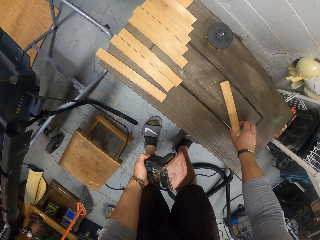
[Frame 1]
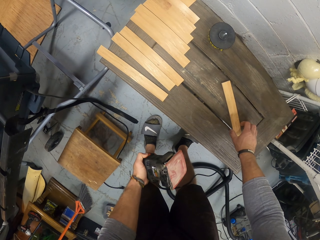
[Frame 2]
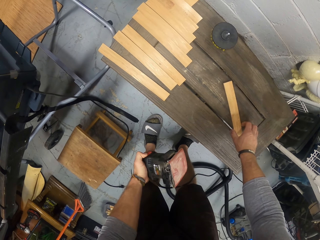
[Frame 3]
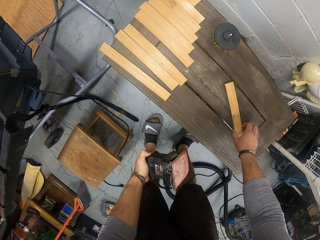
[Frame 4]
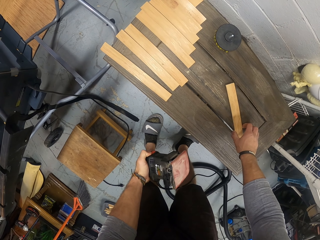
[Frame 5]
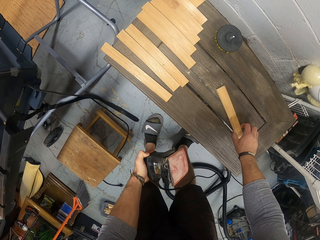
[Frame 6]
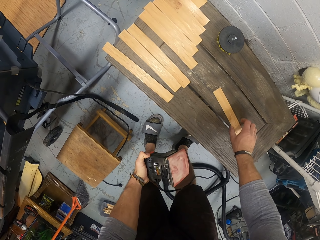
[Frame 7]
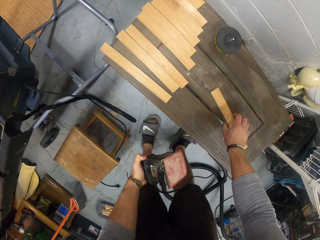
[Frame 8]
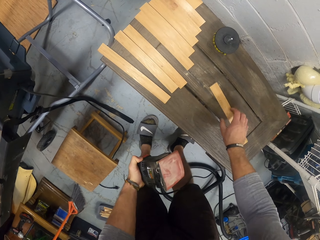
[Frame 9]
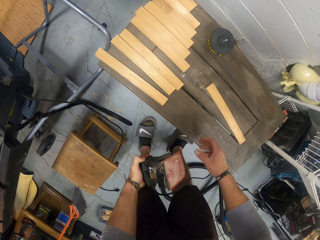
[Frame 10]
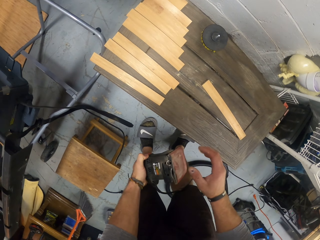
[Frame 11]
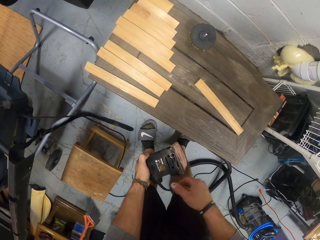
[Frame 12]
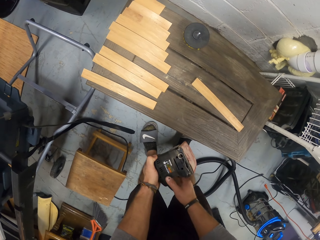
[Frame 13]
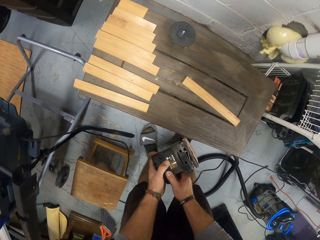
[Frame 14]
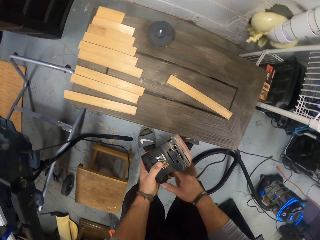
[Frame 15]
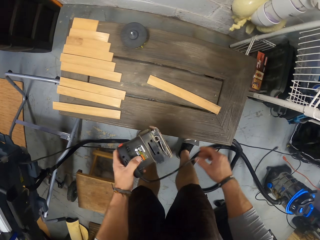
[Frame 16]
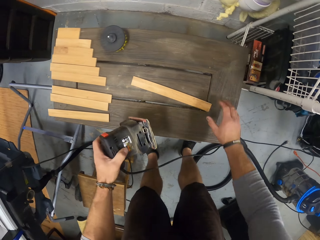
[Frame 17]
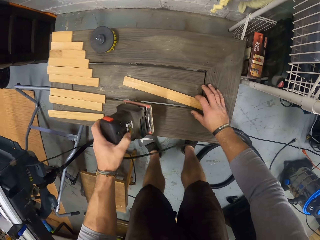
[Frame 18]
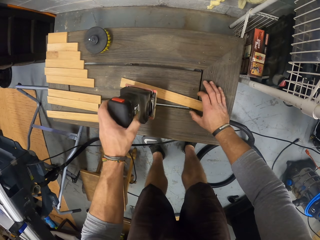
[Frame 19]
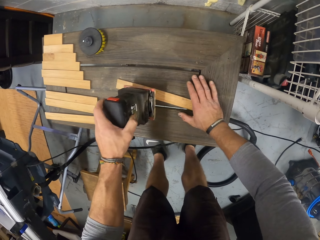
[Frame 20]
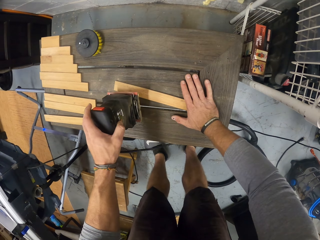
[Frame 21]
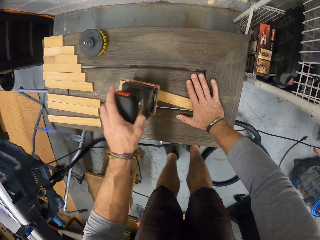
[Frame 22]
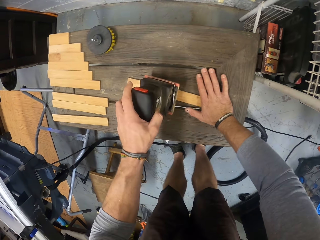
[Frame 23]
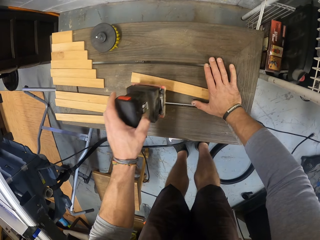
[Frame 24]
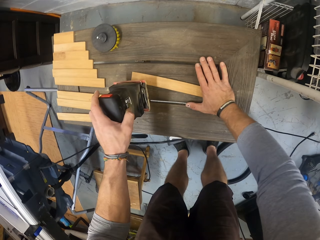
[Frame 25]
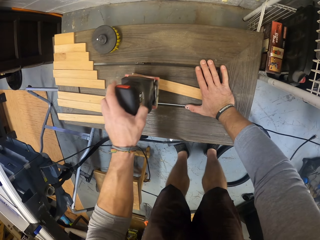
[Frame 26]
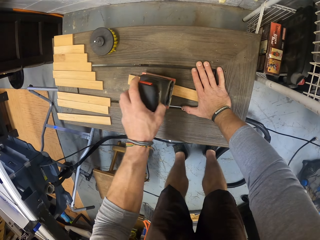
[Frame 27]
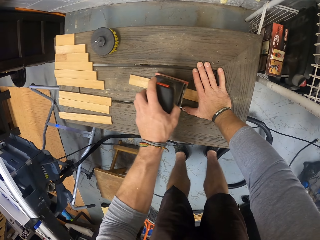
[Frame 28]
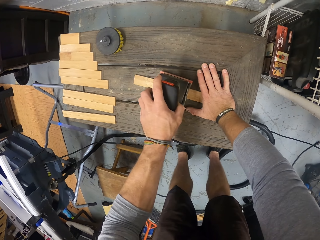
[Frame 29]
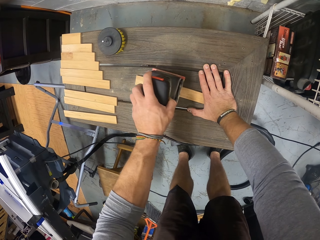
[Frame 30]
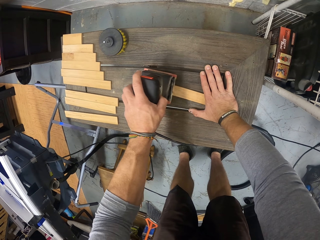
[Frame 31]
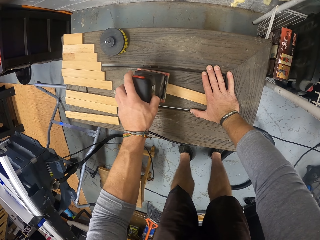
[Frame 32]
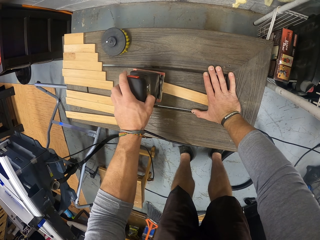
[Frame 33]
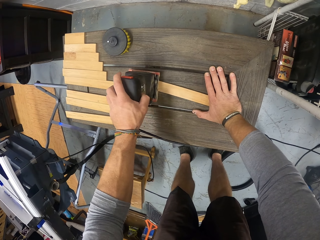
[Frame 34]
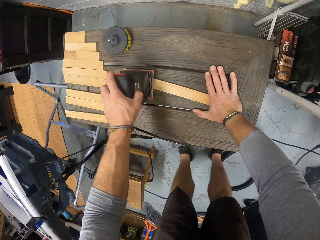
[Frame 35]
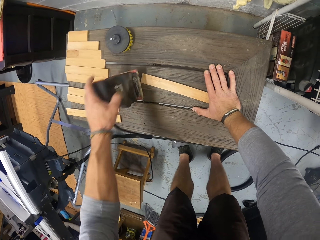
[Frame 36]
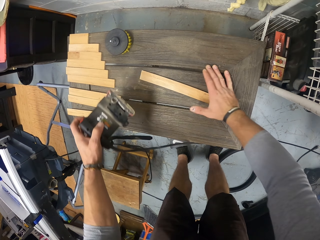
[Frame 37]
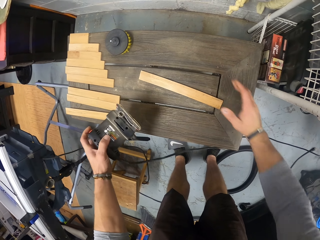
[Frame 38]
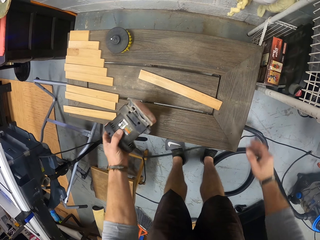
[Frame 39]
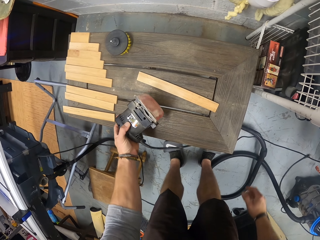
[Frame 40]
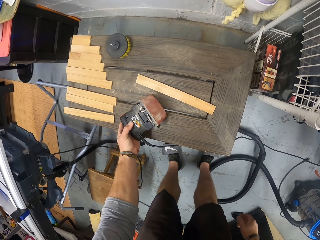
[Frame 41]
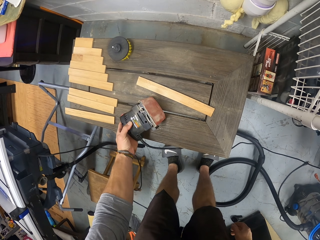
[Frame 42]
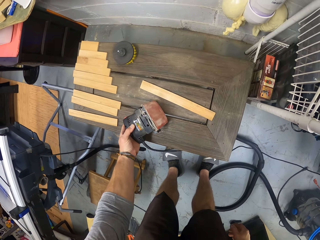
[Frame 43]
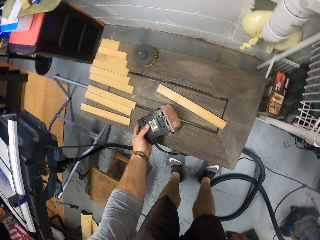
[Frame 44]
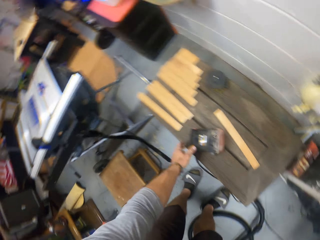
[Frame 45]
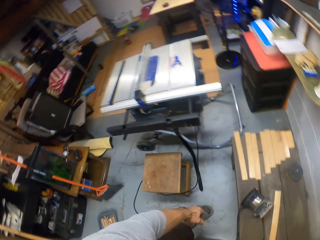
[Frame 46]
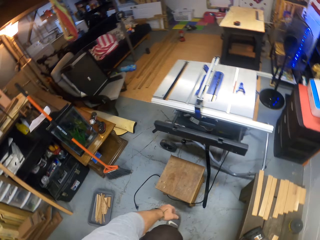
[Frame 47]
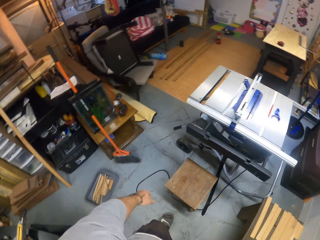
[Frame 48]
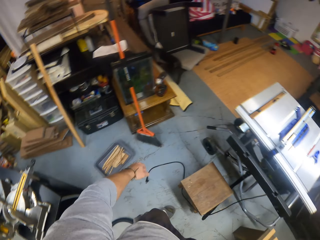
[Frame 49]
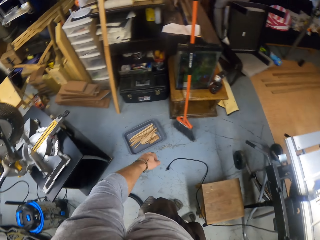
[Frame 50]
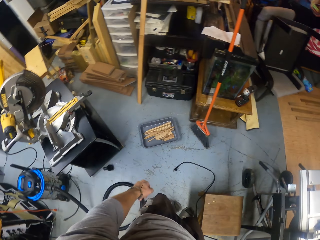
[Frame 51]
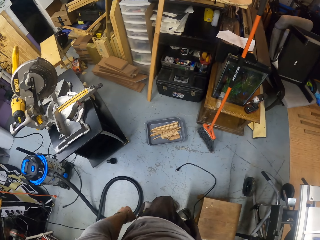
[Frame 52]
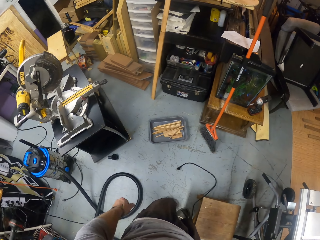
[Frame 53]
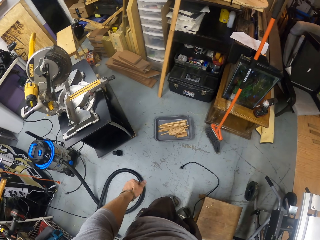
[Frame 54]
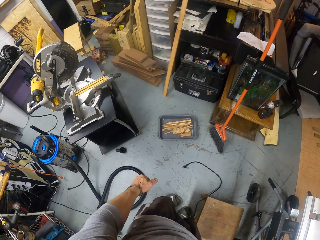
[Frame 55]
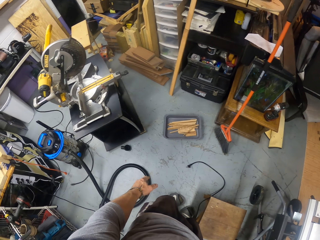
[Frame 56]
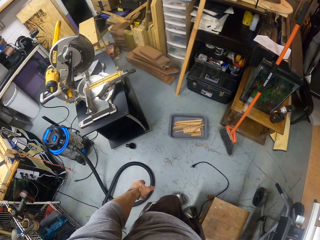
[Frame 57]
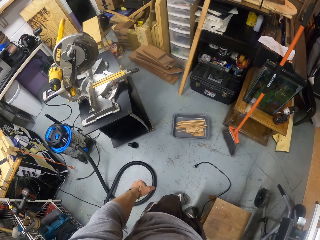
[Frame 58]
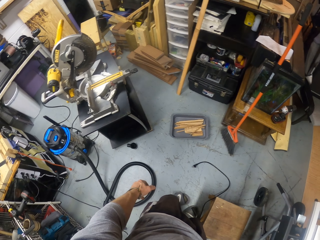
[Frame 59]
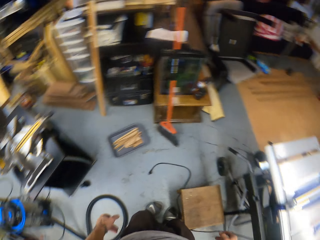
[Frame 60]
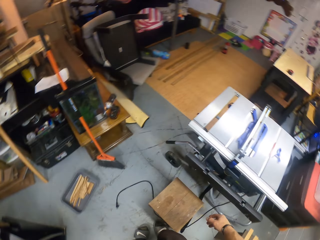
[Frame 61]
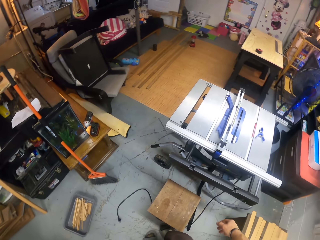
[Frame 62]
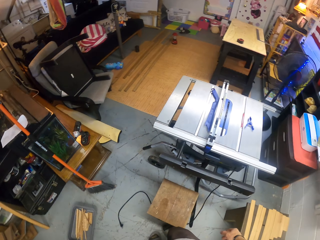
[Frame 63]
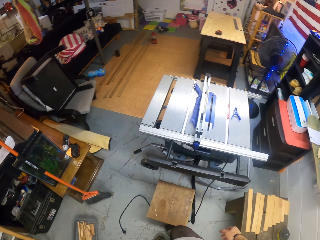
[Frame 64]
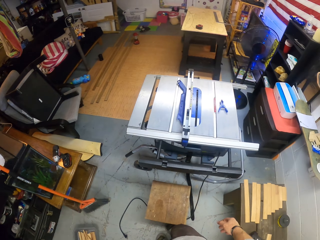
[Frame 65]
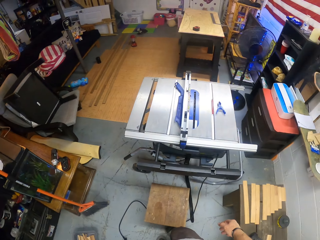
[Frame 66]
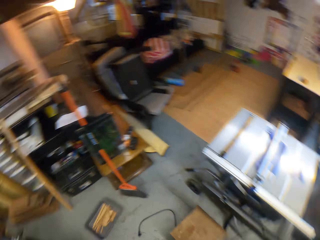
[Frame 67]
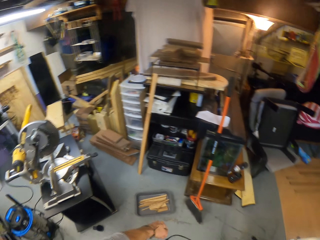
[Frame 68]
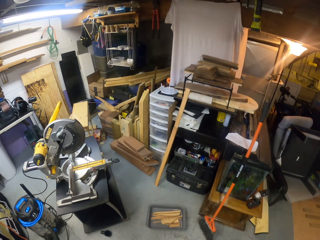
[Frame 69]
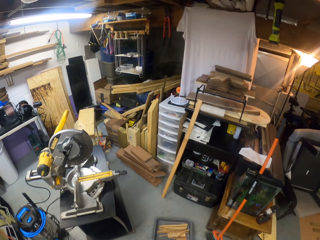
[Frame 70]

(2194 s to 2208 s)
The camera wearer shifts the plank on the bench with his right hand. He touches the piece of wood. He holds the electric sander in his left hand with his right hand. He moves the plank on the bench with his right hand. He places his right hand on the plank on the bench. He files the plank on the bench with the electric sander in his left hand. He drops the electric sander on the bench with his left hand. He turns around and looks around.

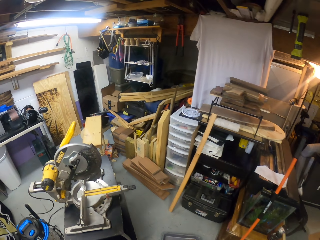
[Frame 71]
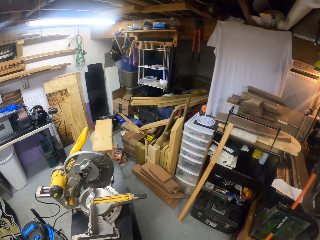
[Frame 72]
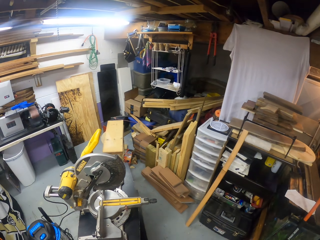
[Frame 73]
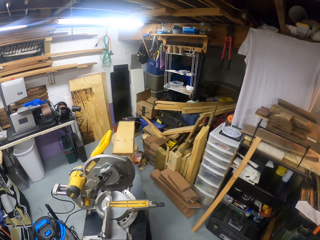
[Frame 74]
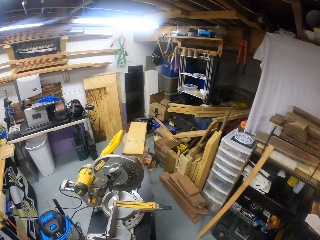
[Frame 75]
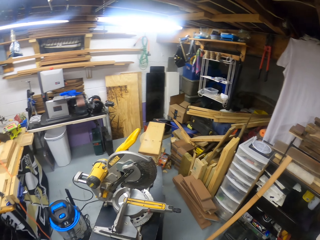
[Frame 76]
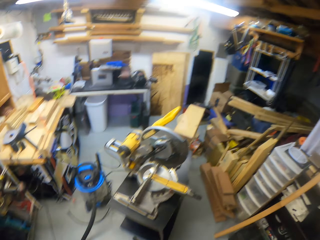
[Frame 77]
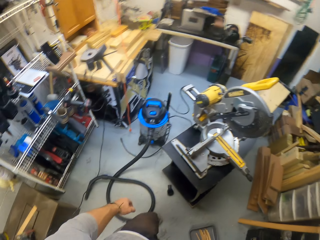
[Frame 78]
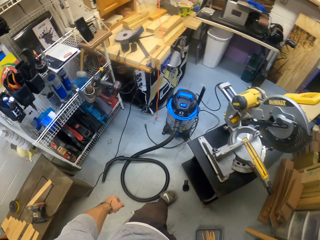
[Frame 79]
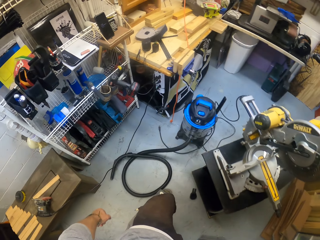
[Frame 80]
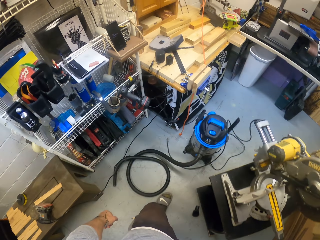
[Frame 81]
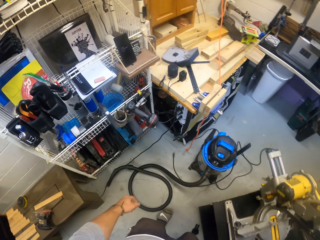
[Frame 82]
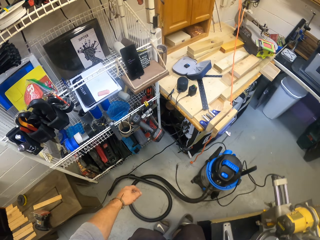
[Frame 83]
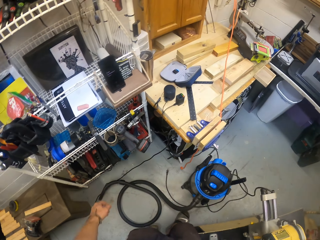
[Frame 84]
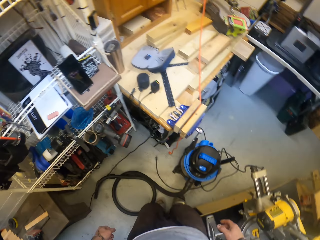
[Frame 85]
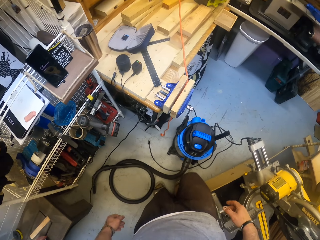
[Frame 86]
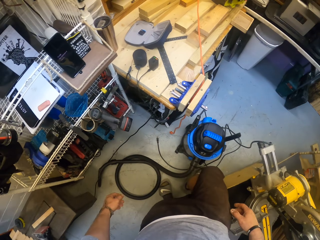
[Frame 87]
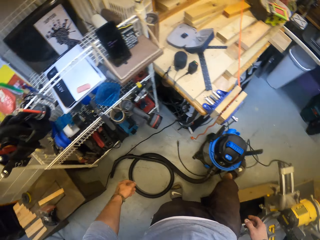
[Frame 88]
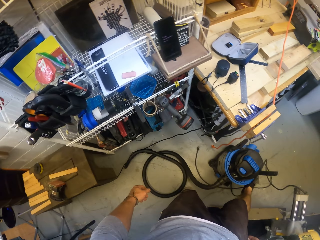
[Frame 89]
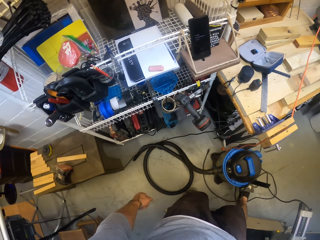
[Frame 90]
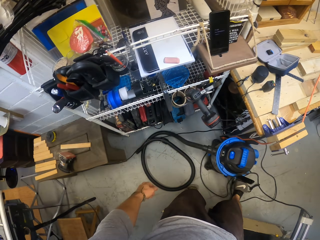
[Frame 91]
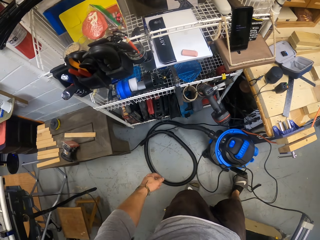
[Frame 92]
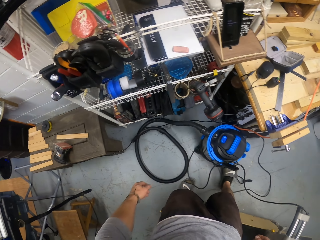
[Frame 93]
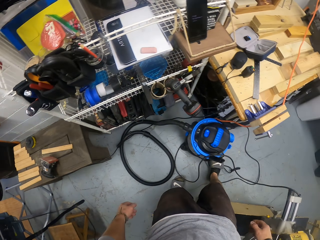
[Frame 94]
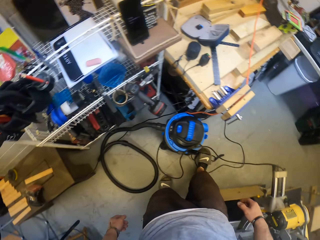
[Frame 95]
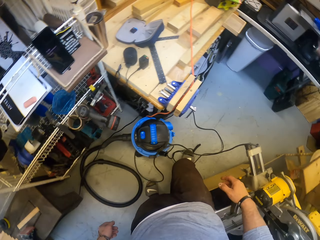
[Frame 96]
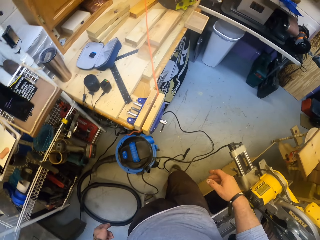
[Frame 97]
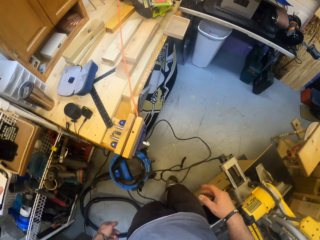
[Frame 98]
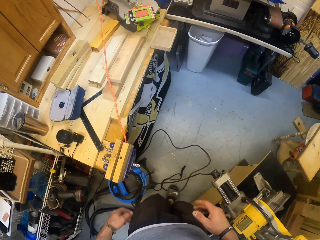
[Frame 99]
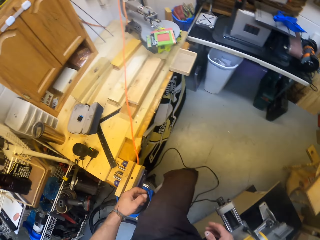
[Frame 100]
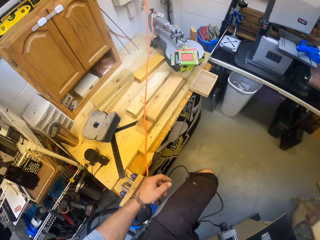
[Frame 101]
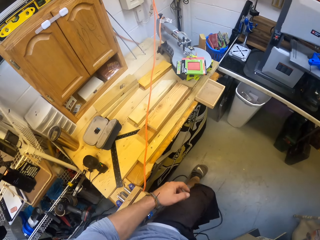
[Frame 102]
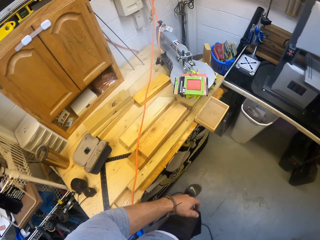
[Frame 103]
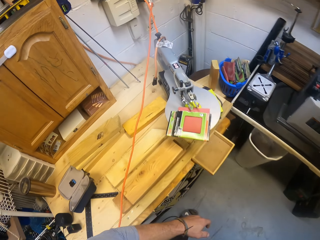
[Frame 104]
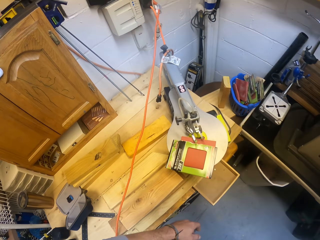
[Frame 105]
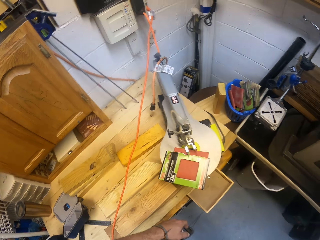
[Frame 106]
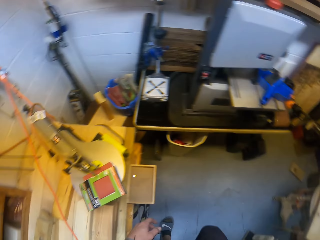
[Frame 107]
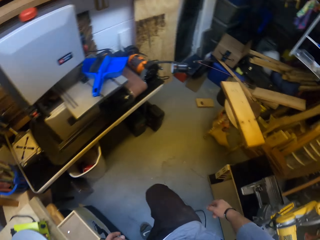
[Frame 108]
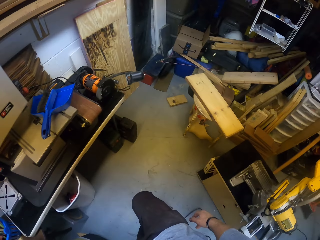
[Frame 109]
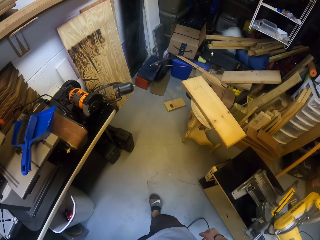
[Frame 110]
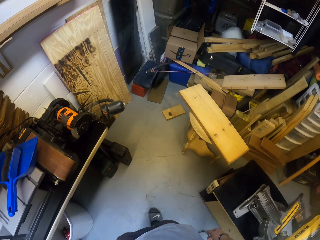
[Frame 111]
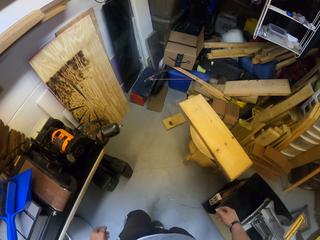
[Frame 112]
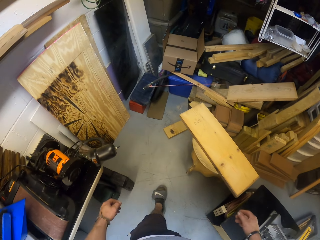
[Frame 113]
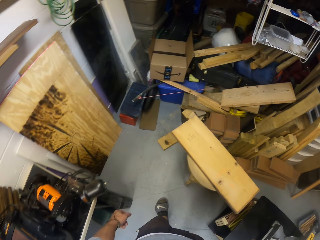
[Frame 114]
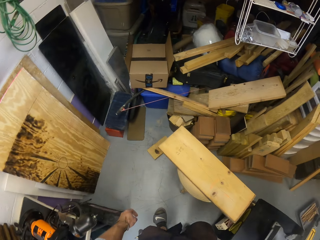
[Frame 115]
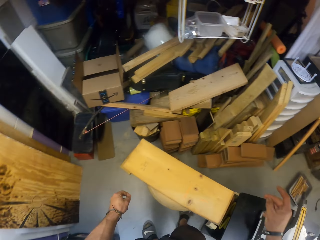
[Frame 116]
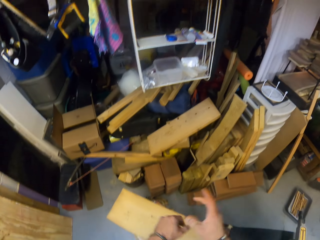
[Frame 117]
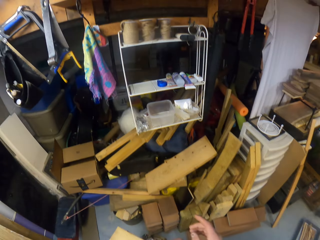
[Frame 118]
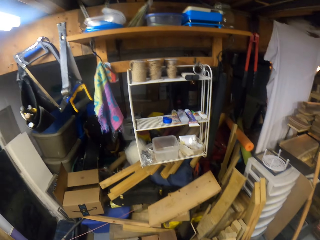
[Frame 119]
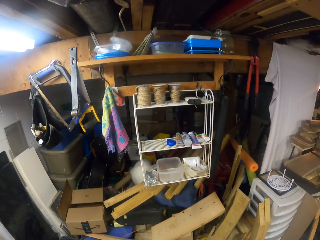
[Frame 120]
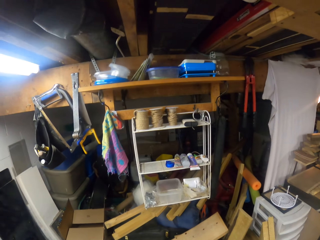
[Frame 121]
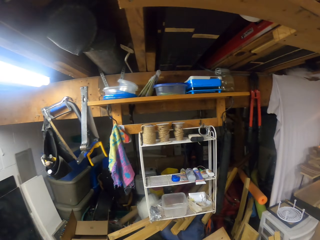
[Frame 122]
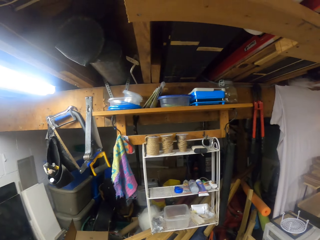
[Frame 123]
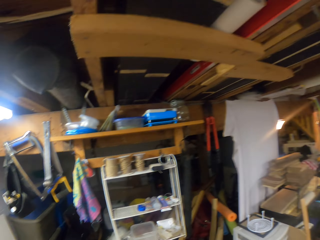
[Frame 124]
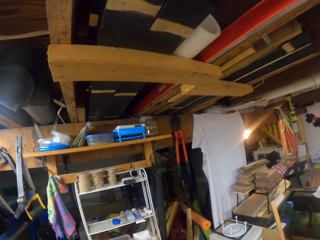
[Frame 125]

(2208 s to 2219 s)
The camera wearer shifts a vacuum cleaner pipe on the floor with his left foot. He walks around. He shifts the vacuum cleaner on the floor with his right foot. He walks around again. He looks around and walks around. He hits his hands.
